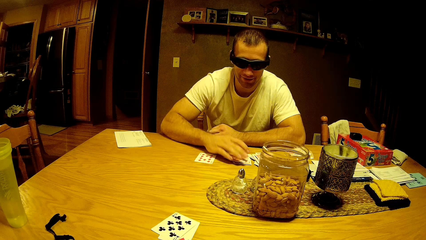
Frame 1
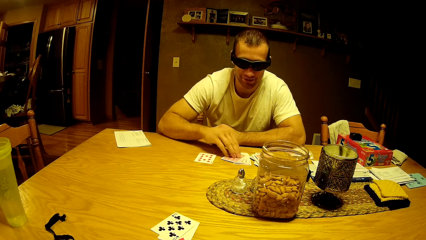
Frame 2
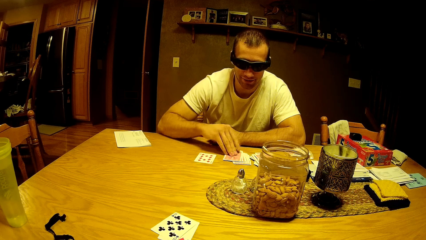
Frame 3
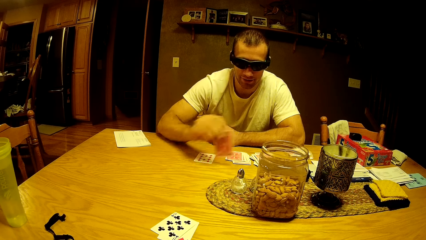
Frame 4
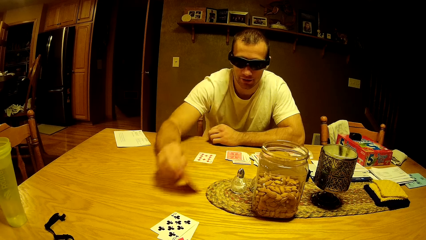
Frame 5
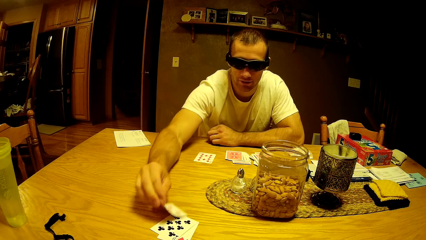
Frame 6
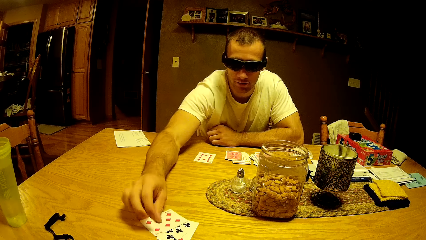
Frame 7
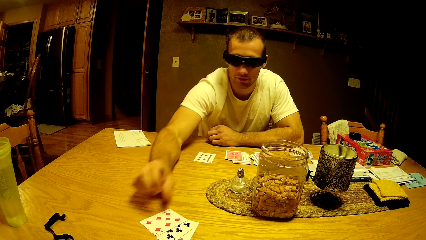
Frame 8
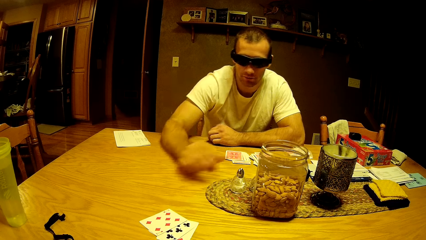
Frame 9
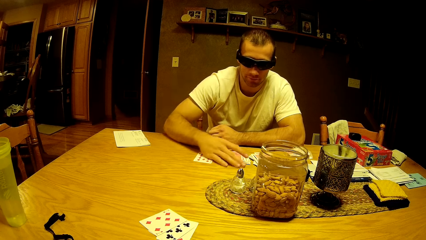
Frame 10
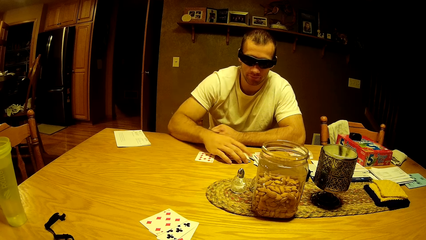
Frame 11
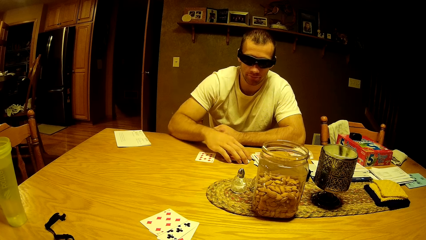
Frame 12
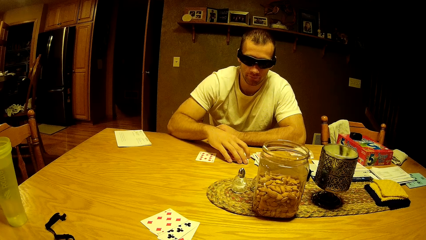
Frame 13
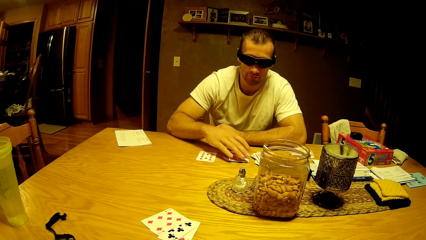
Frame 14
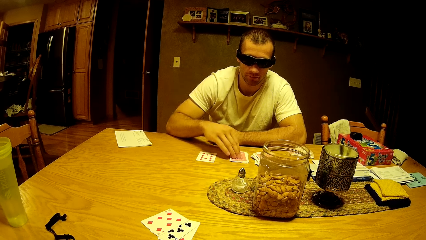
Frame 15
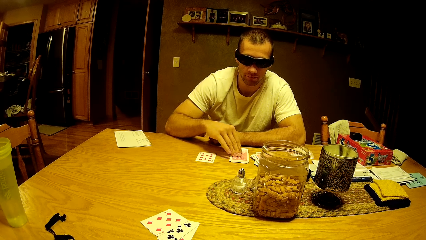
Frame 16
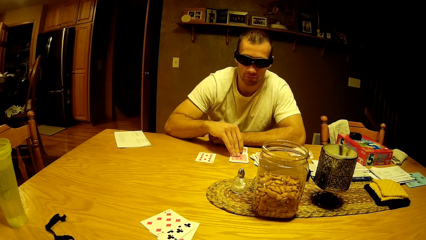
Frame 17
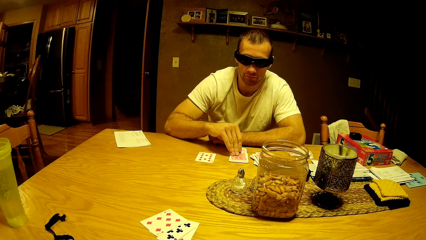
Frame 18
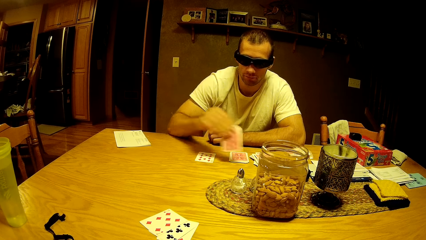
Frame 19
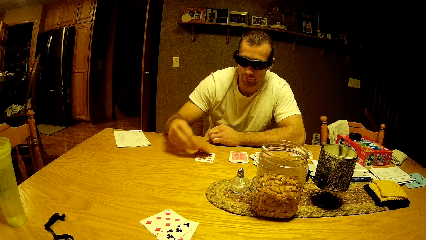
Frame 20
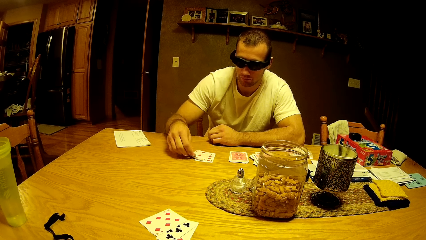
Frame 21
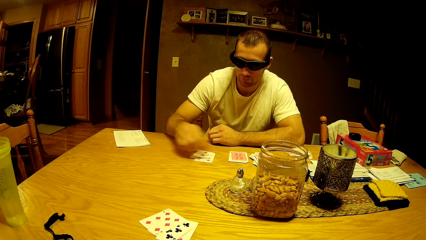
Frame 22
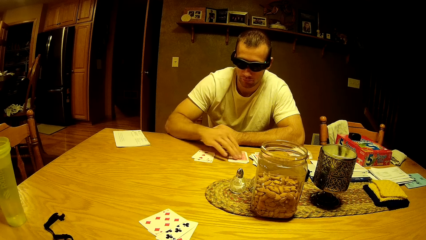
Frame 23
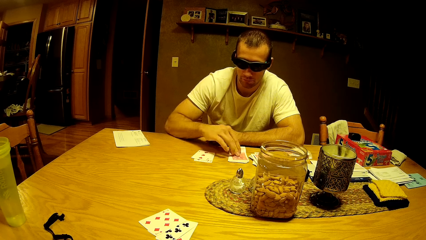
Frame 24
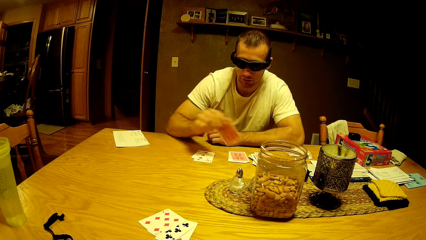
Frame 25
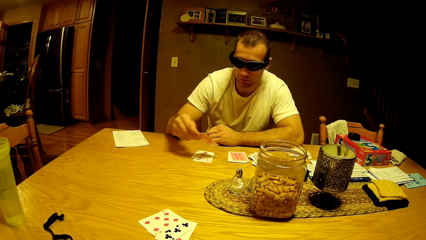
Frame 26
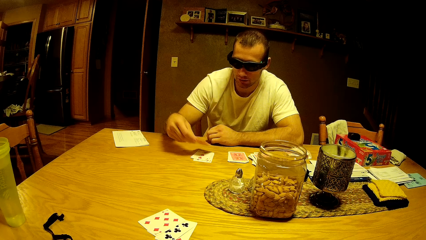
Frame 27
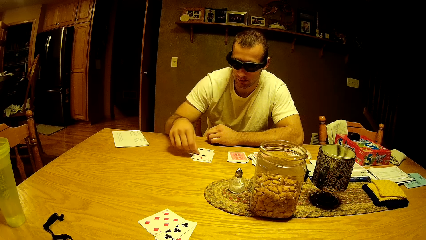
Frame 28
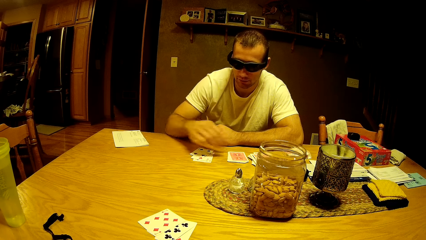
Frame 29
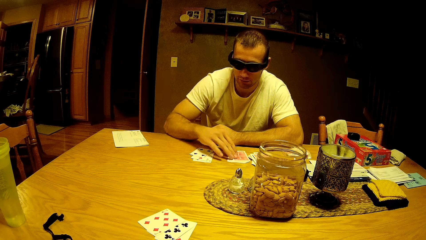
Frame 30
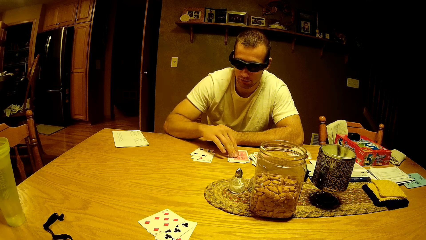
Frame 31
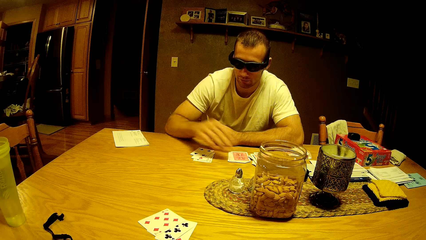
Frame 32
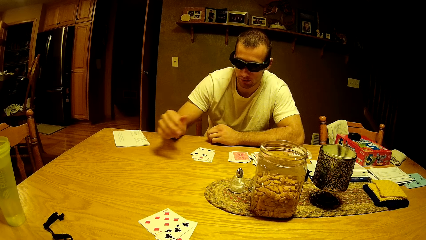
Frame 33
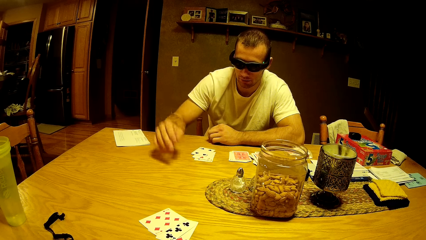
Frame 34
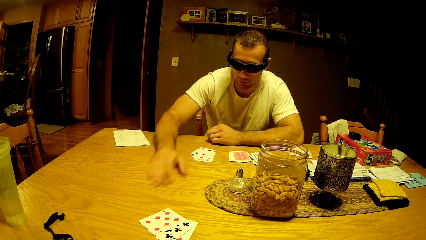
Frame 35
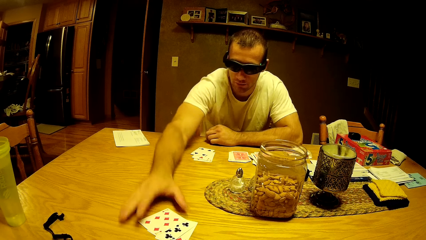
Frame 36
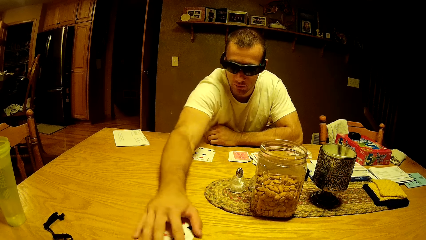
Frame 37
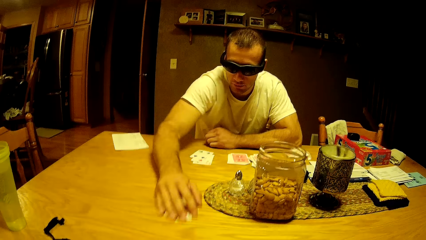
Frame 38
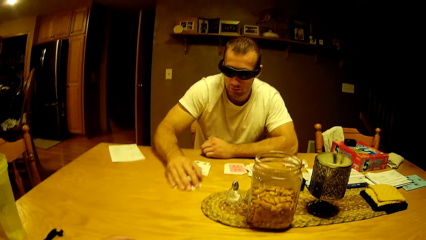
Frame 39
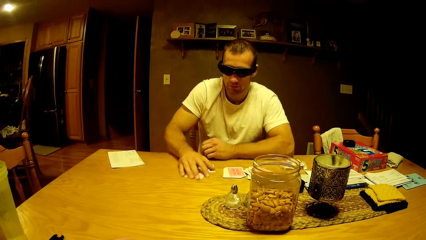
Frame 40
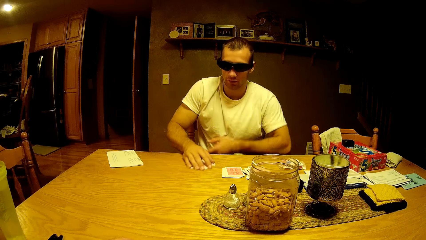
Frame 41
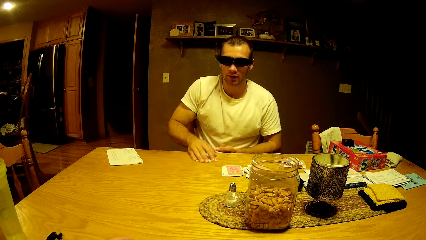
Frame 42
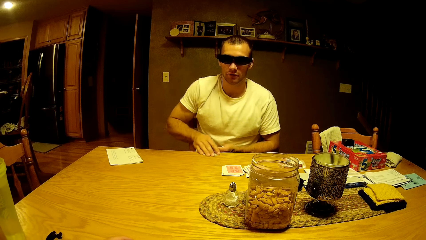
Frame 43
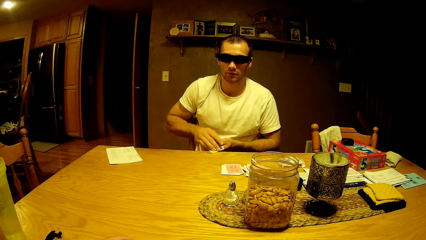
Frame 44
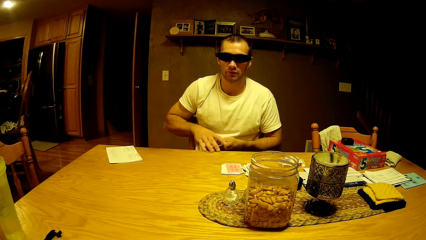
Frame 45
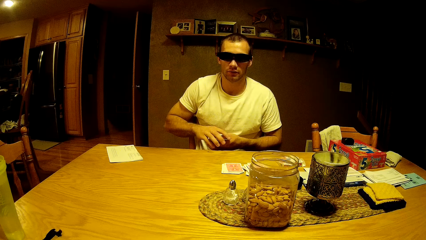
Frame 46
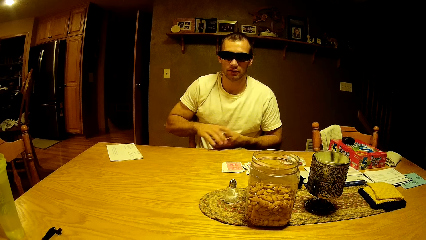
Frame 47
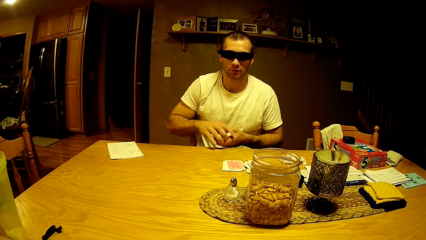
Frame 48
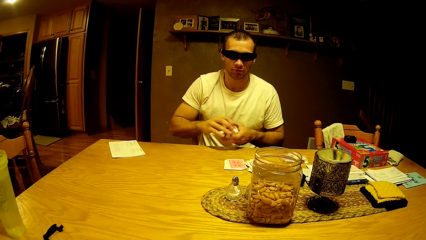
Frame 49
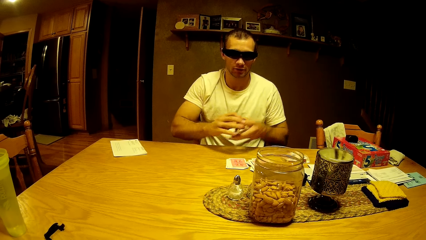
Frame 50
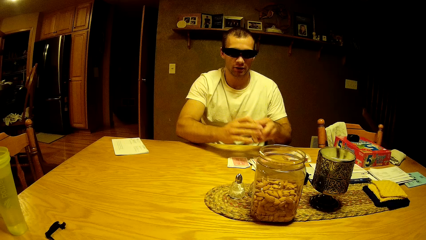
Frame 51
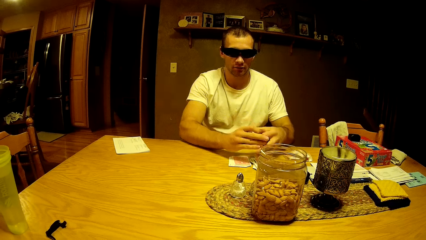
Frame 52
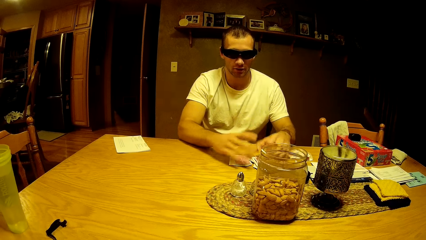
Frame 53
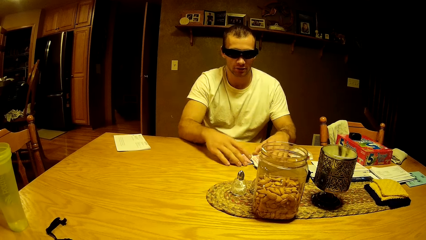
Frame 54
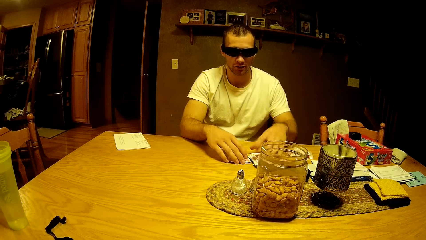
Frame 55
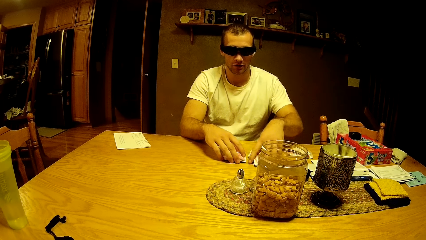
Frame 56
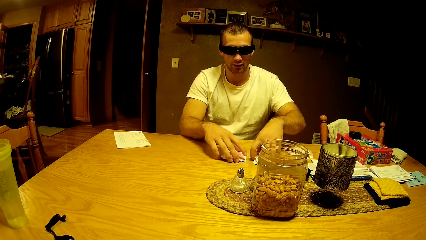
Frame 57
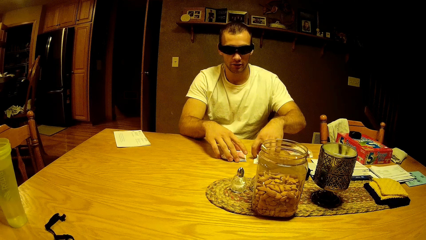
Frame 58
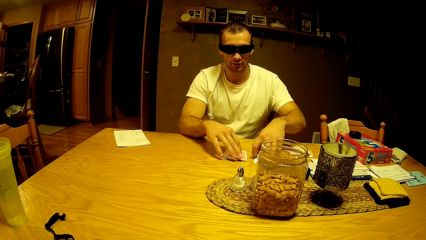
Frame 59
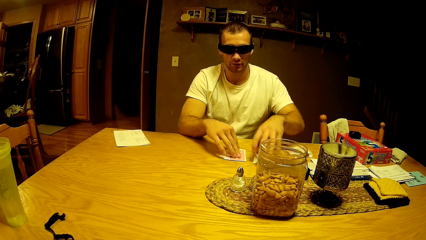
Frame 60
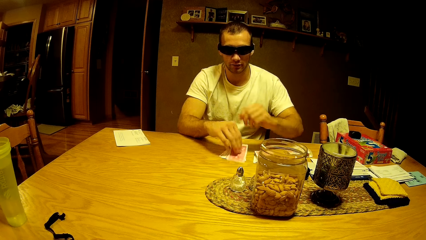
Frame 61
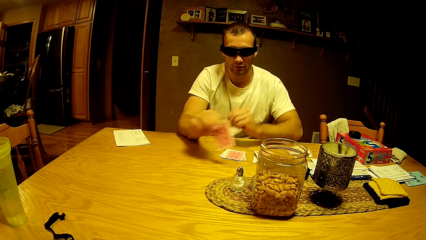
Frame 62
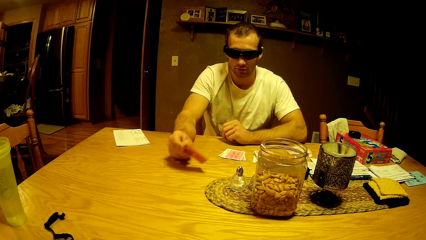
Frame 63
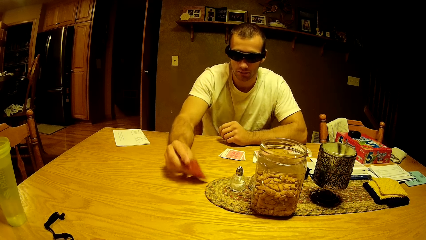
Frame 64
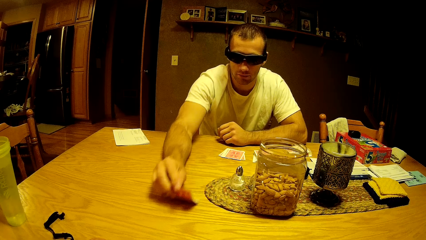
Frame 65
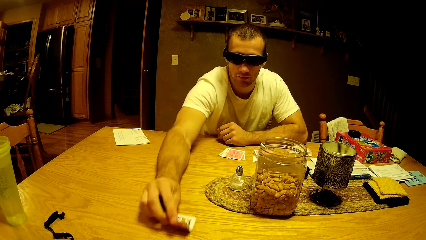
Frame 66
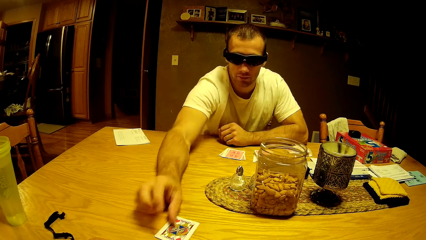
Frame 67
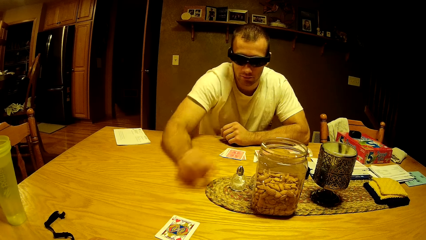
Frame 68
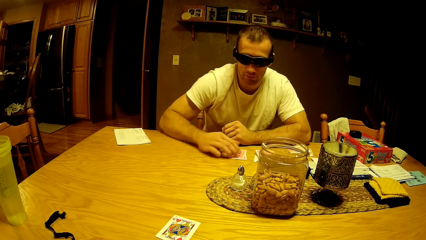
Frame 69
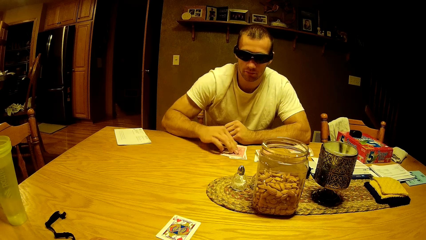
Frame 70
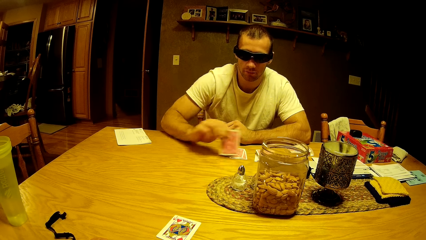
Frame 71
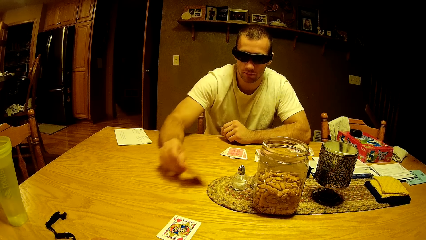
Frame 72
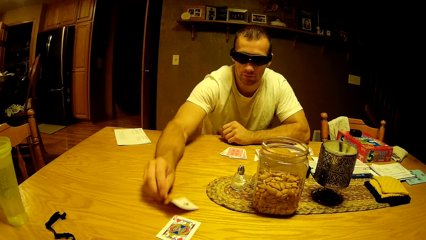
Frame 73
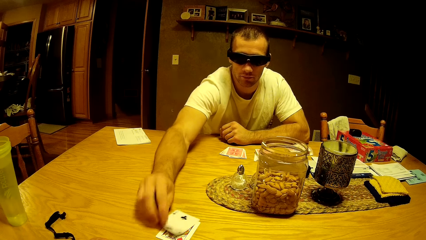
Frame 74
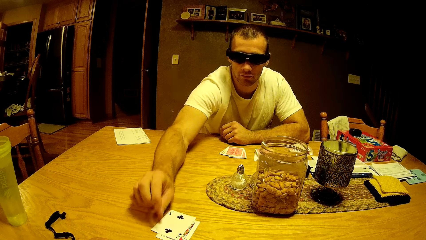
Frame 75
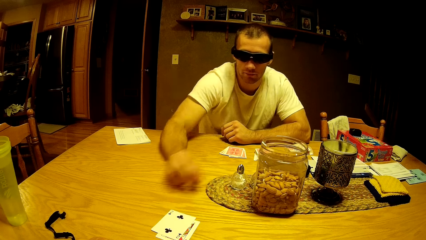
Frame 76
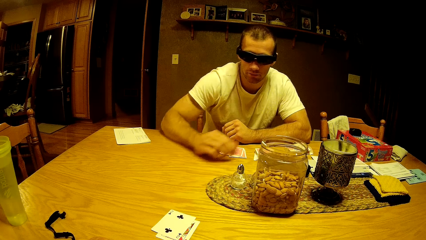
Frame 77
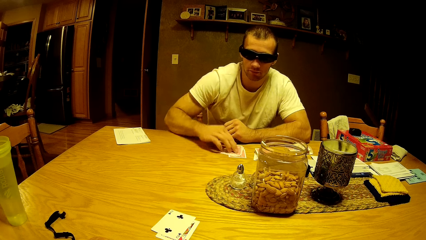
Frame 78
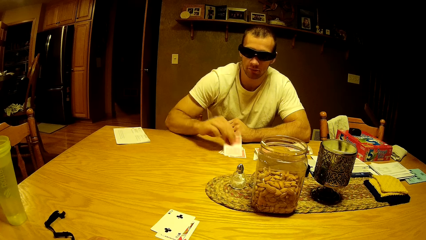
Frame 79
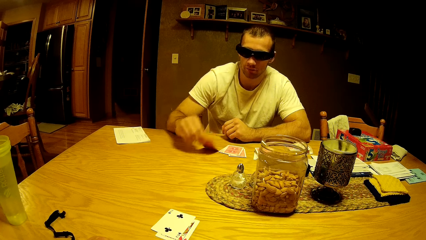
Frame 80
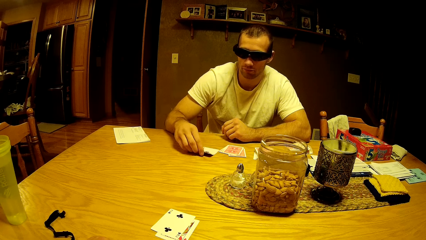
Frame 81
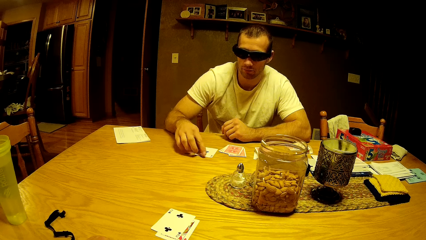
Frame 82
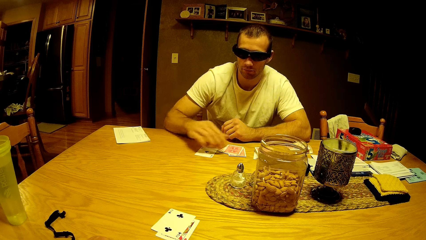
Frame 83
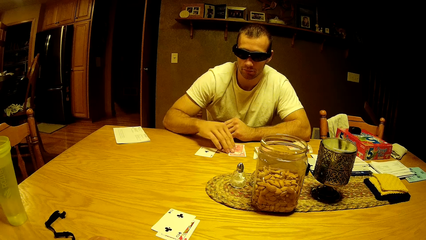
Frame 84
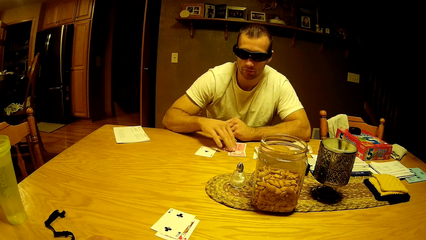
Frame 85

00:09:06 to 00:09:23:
A man picks a card, puts the card on the table, picks a card, puts the card on the table, picks a card, puts the card on the table, holds a card and moves the cards at the edge of the table. The man holds the cards, puts down the cards, picks the card, places the card on the table, picks the card, places the card on the table, picks the card and puts down the card.
